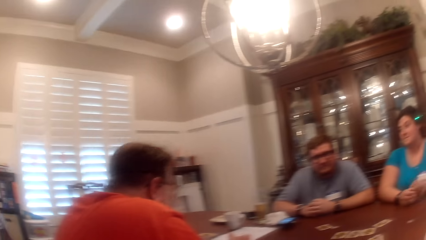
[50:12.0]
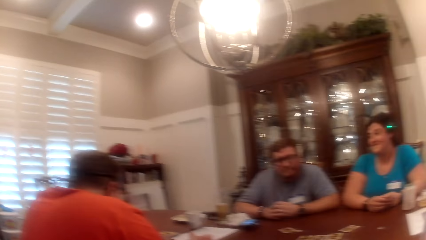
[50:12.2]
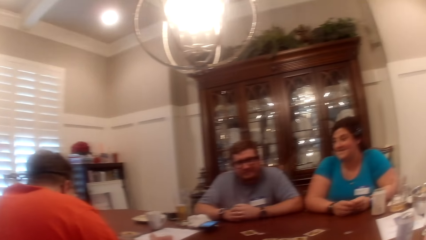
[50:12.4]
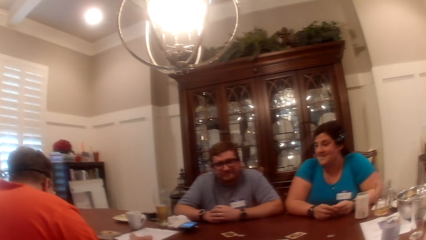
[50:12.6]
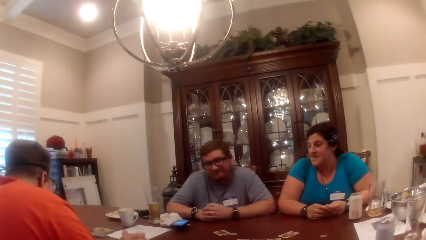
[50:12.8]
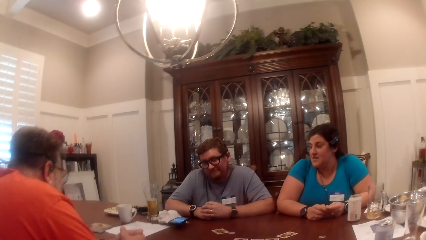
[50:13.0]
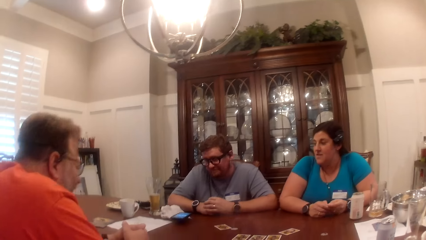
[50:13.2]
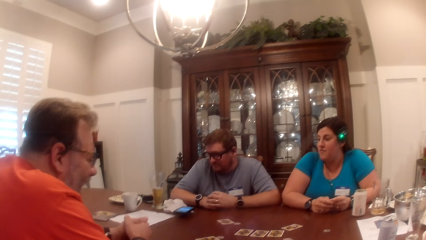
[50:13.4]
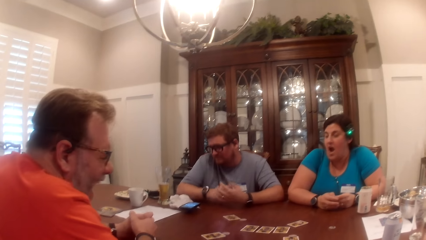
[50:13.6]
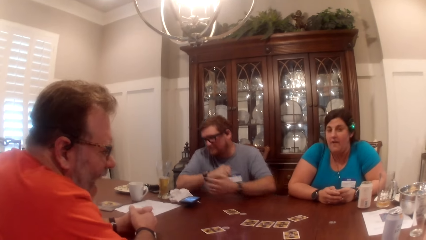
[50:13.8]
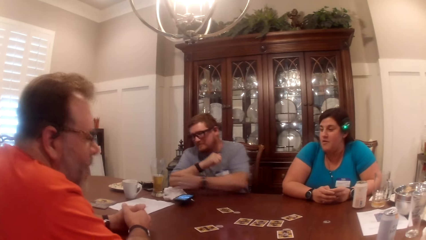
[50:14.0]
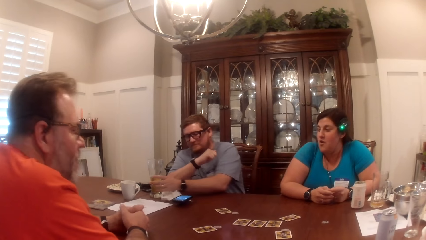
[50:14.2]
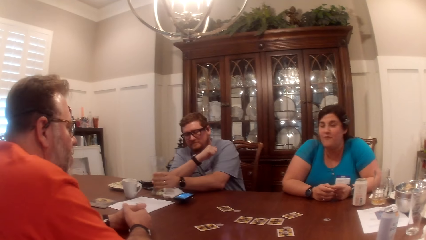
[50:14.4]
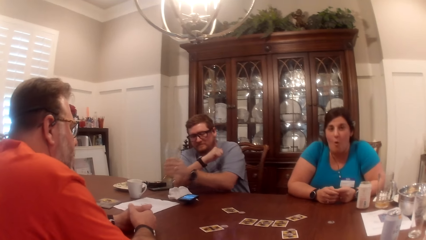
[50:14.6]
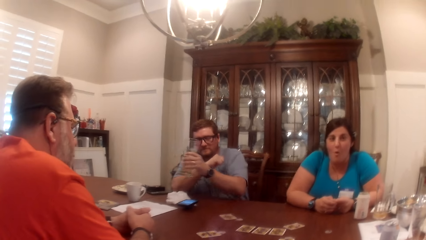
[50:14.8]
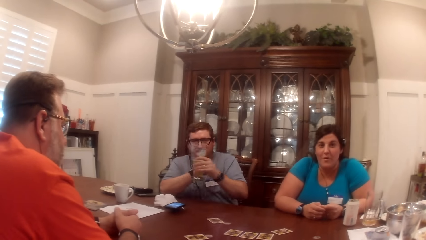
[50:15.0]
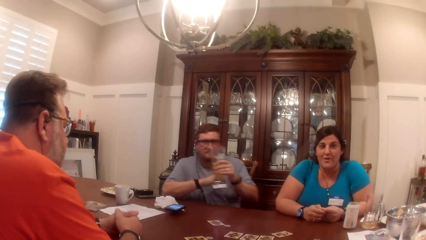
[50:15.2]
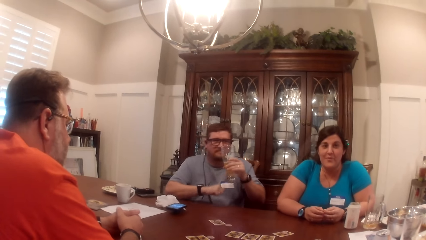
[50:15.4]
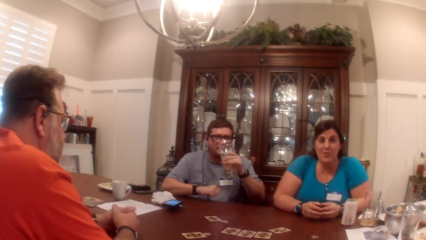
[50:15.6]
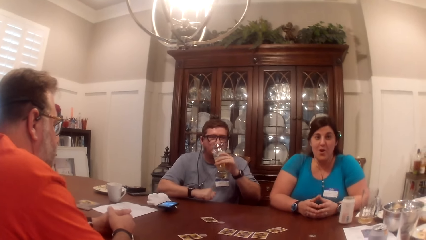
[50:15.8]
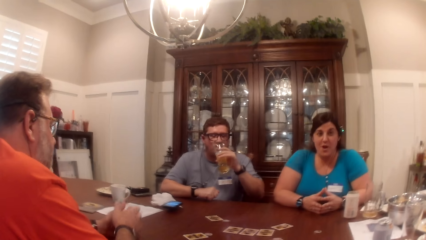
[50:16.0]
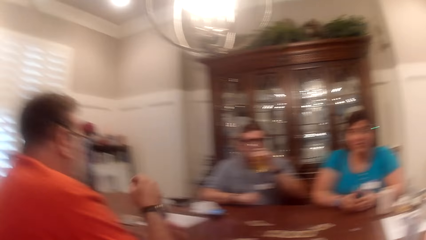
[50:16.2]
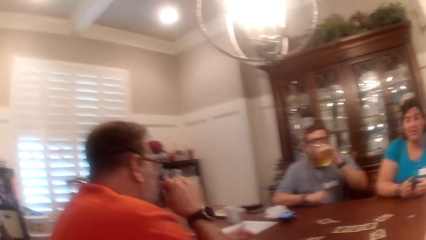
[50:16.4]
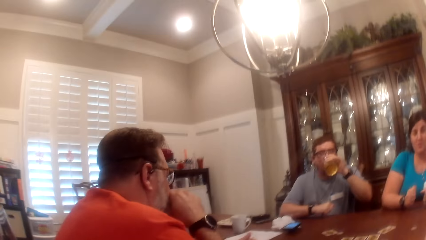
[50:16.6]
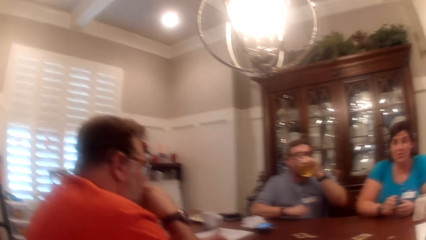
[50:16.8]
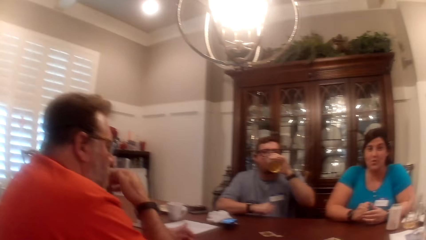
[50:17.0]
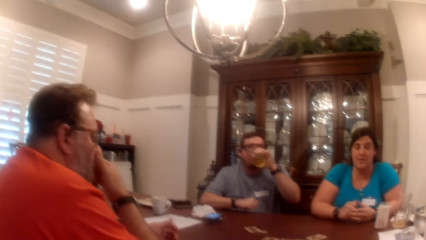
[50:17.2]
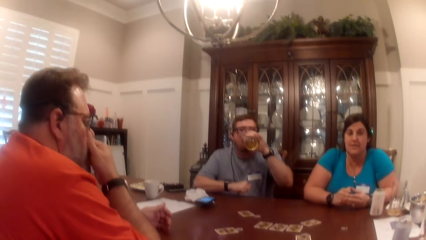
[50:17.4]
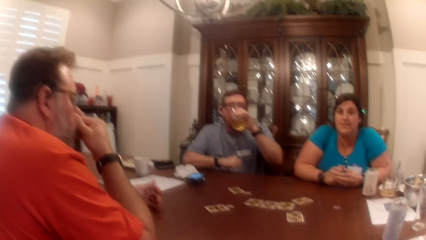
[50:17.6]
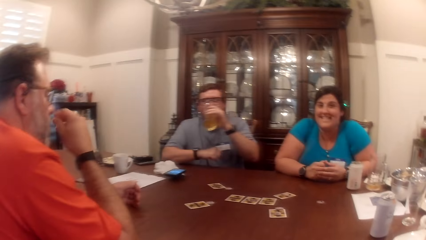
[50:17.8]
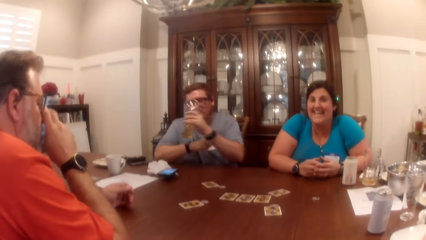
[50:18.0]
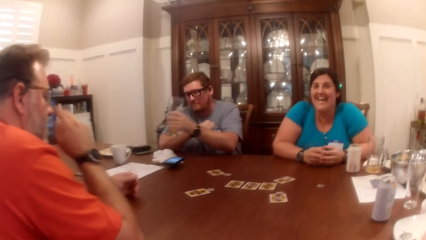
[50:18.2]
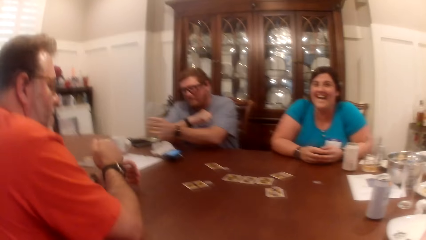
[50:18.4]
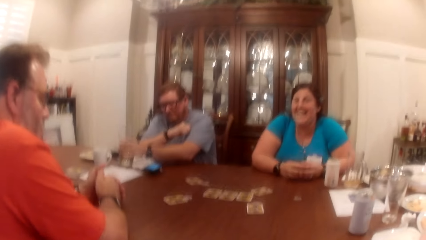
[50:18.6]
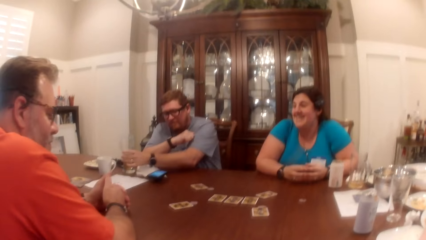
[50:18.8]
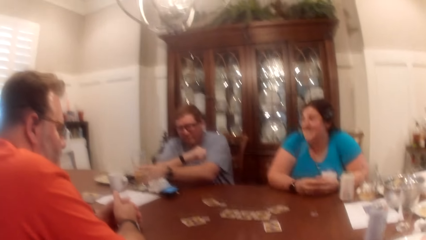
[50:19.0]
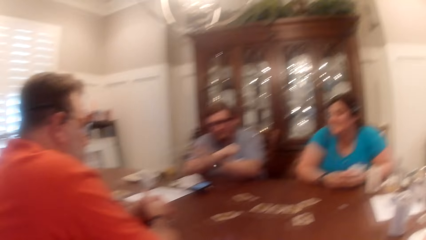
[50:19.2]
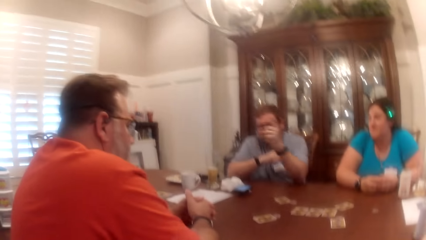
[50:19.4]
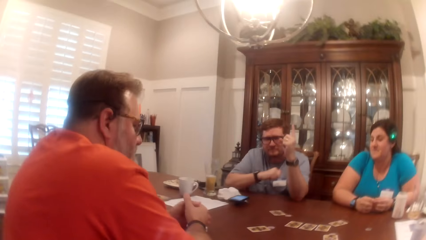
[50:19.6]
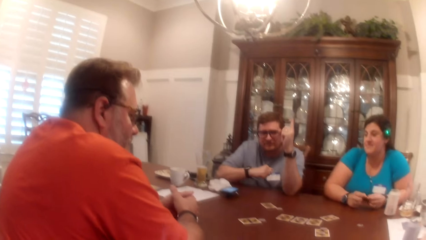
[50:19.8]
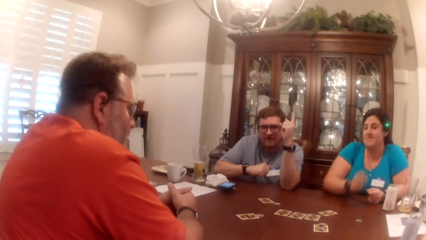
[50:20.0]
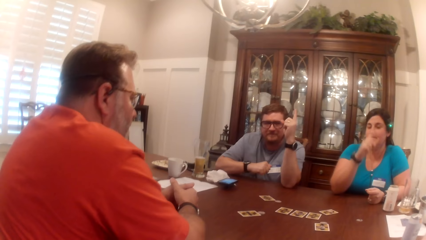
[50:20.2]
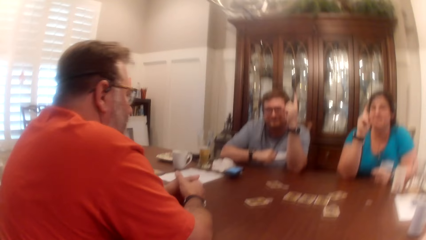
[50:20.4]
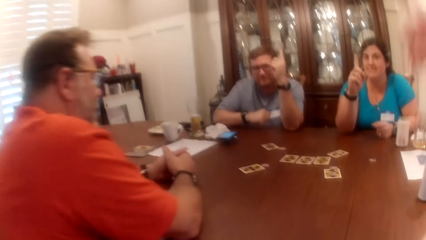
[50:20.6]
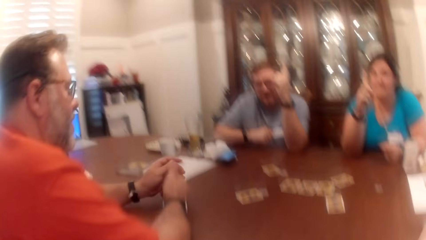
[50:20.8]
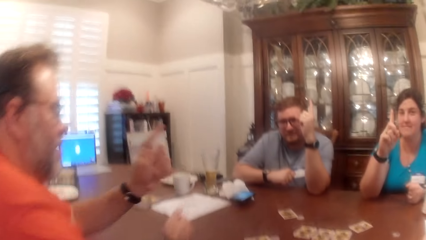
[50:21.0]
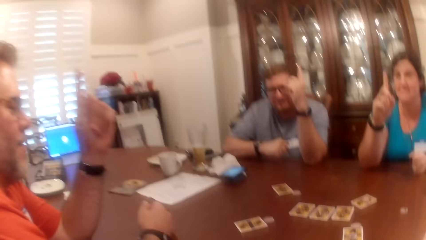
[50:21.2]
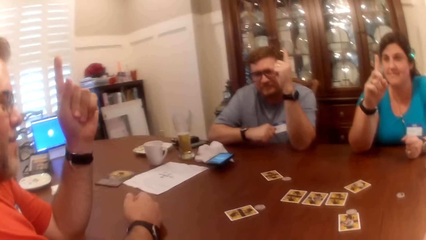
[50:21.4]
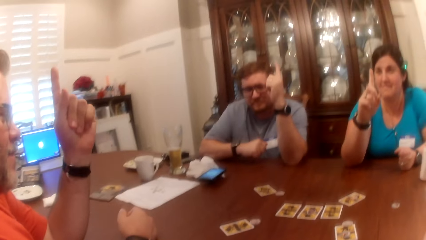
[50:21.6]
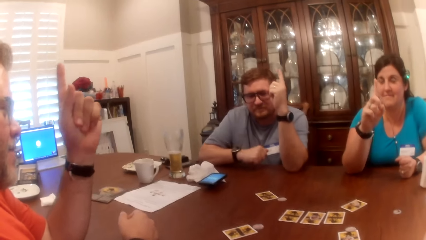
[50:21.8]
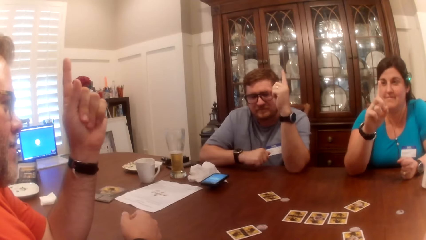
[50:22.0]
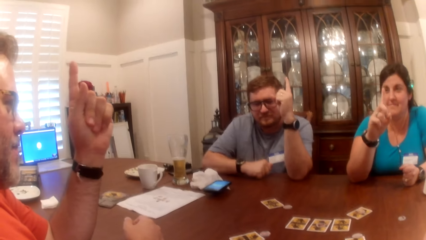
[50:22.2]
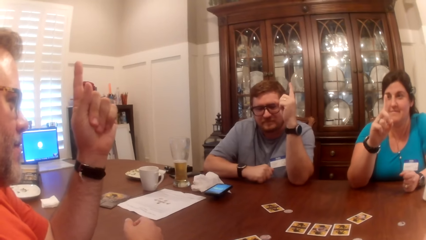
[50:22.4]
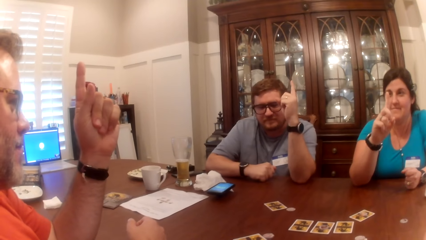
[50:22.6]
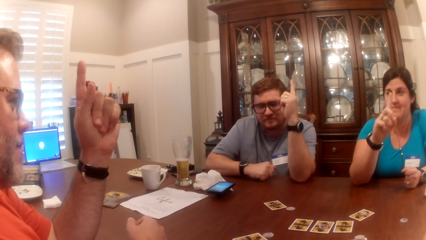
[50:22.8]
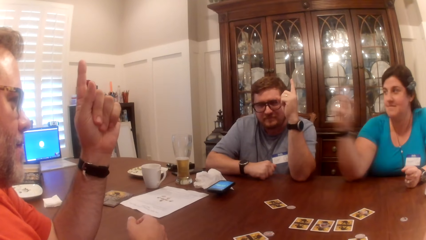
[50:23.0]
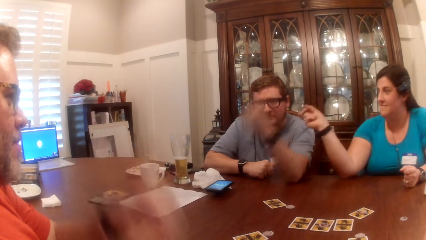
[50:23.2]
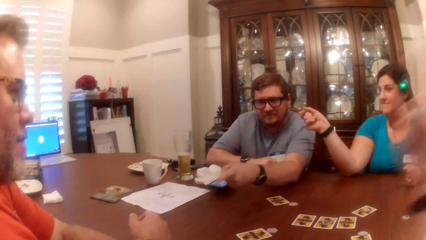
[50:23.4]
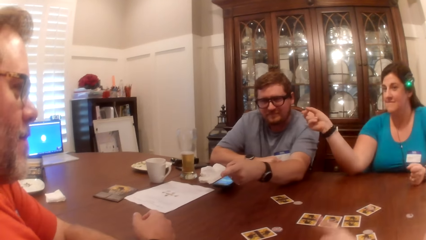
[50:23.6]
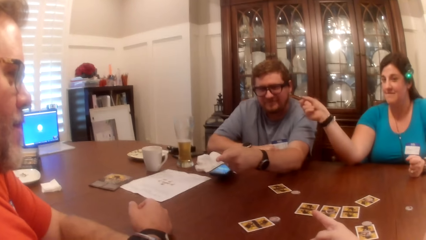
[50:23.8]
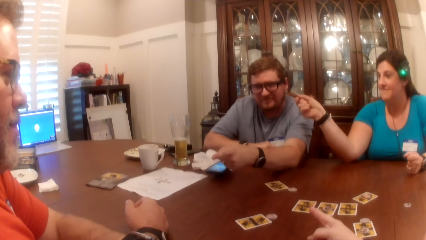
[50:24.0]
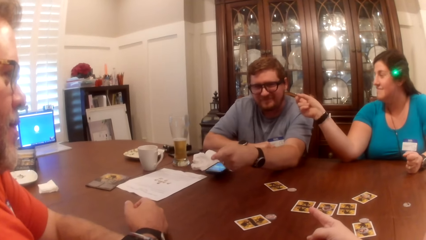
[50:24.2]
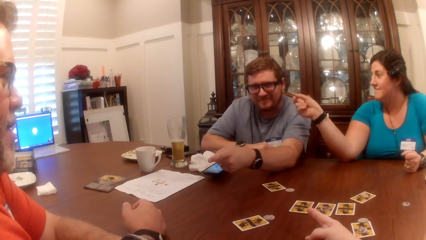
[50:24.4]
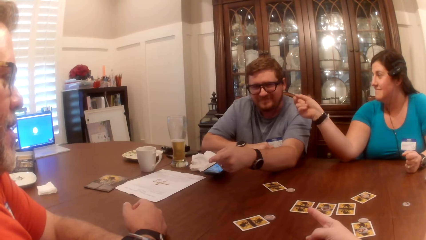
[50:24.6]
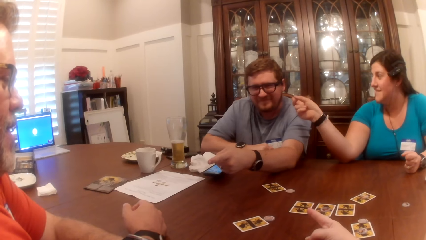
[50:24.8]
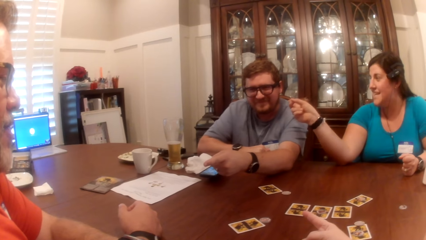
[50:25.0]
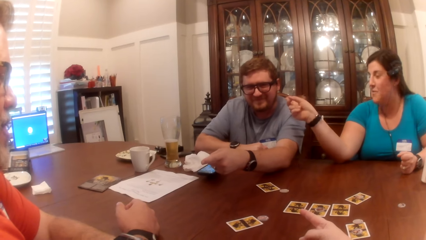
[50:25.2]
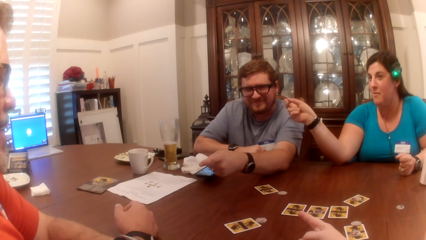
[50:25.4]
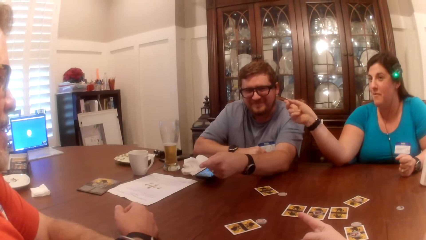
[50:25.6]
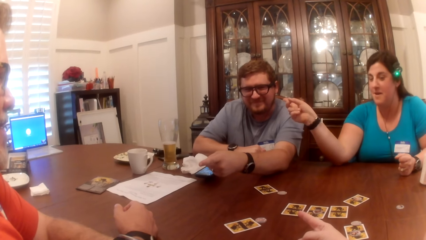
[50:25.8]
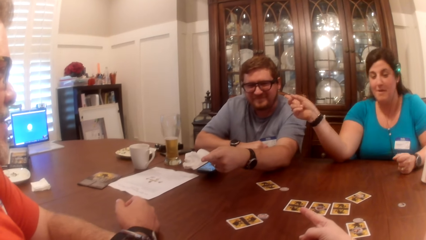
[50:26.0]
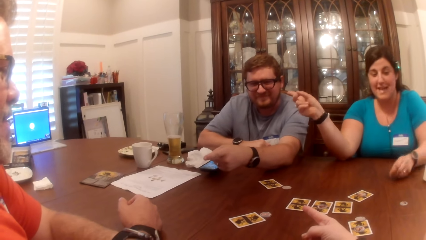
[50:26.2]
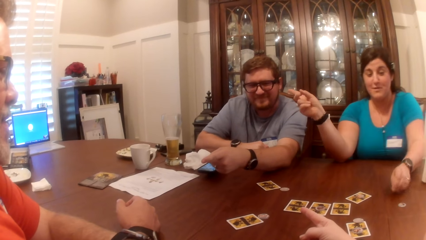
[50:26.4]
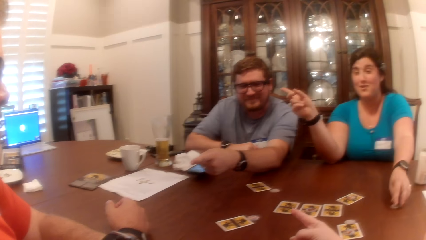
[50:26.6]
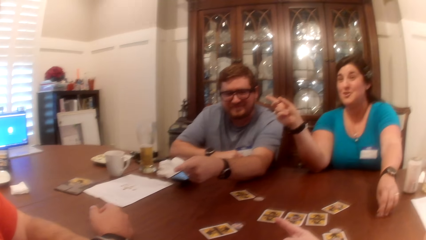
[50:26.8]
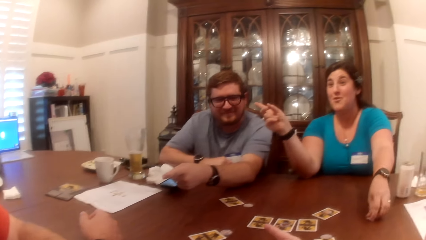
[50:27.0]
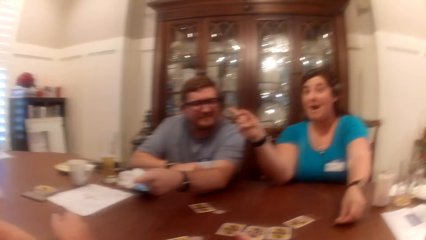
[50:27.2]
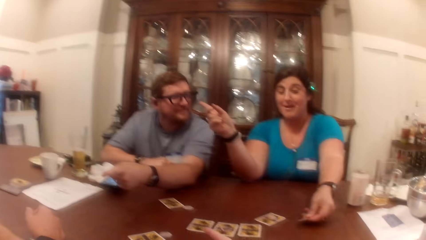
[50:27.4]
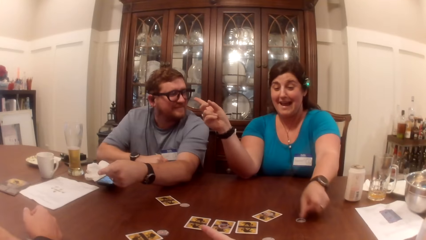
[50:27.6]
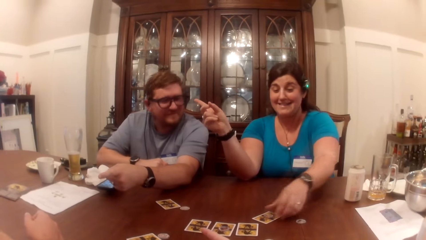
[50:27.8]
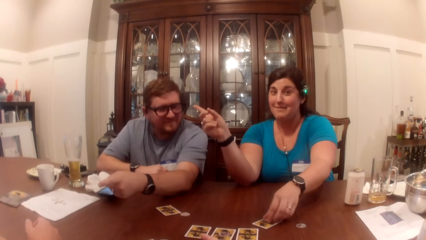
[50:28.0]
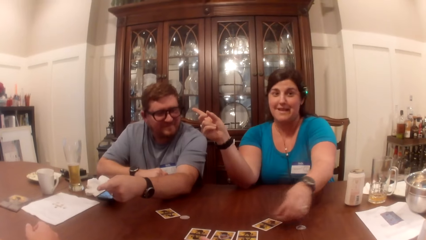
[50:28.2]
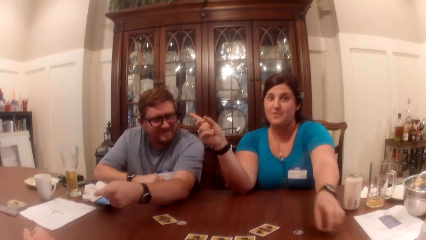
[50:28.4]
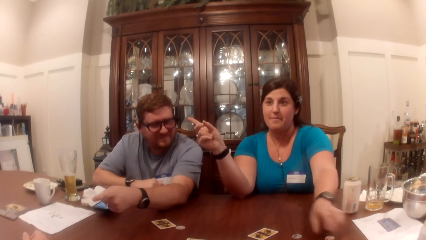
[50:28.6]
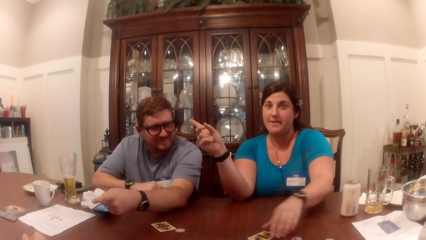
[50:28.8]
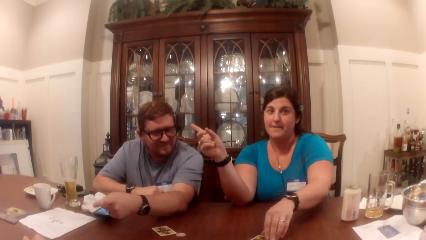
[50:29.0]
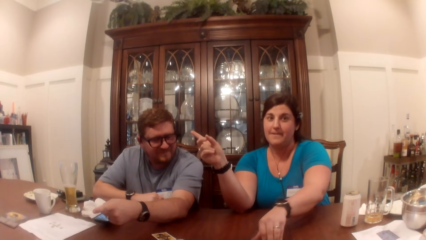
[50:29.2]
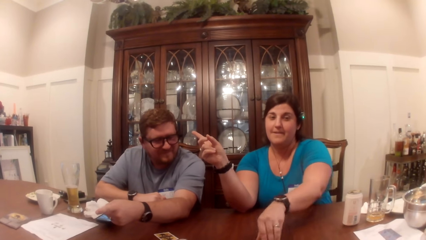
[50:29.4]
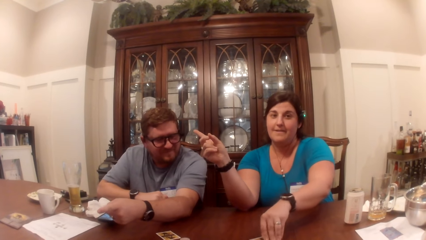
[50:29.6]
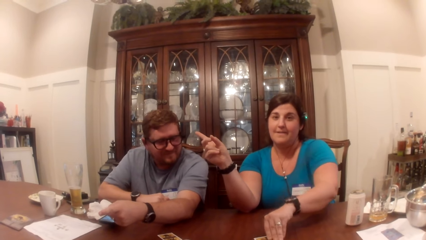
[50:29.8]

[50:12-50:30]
The woman places her left hand on the table. A man picks up a glass cup from the table with his left hand. The camera wearer looks at the woman. The man drinks from the cup. Another man touches his nose with his right hand. The first man drops the glass cup on the table. The other man places his right hand on the table. The first man raises his left hand. The woman raises her right hand. The camera wearer raises her right hand. A man raises his left hand. The woman points her right hand at the first man. The other man points his right hand at the camera wearer. The first man points his right hand at the other man. The camera wearer points her right hand at the first man and places her right hand on the table. The woman interacts with the other man, the first man and the camera wearer. She takes a token from the table with her left hand. She puts the token on the table. She takes a token from the table with her left hand. She puts the token on the table.
